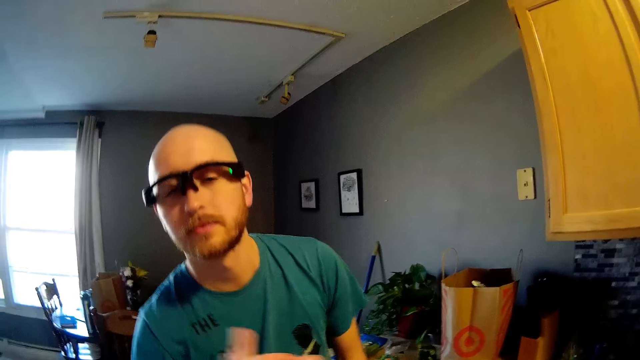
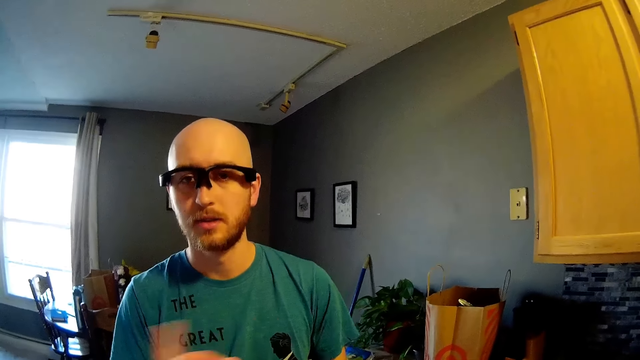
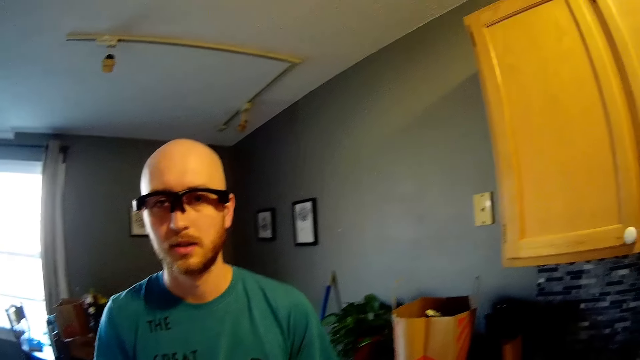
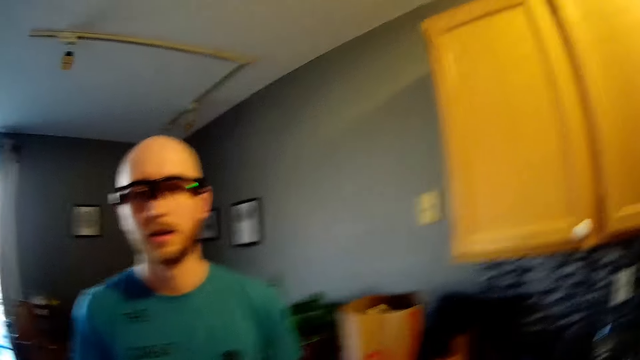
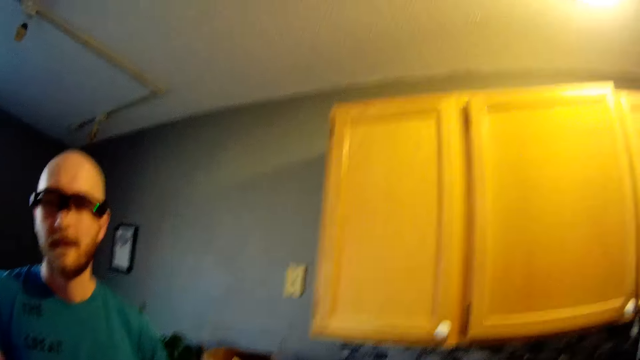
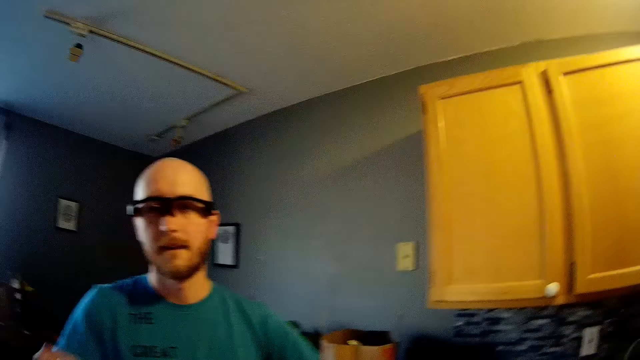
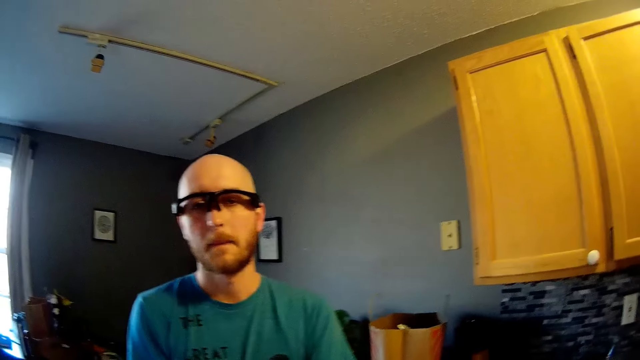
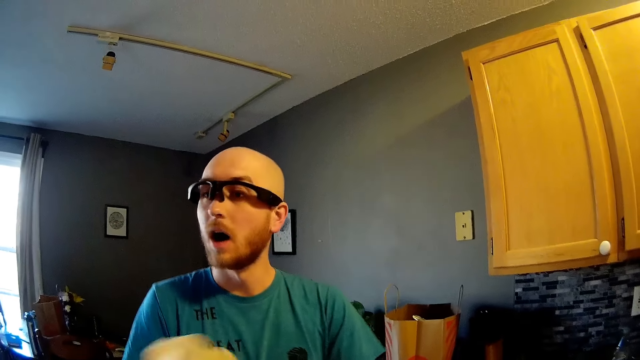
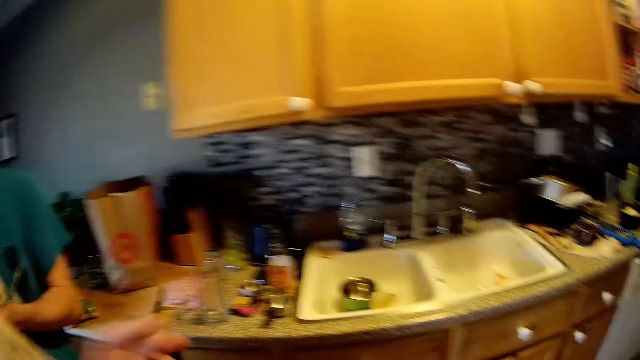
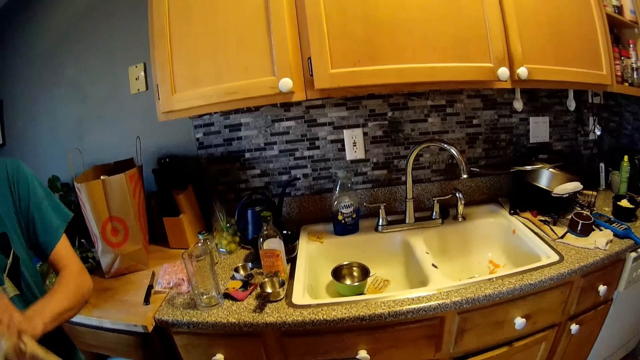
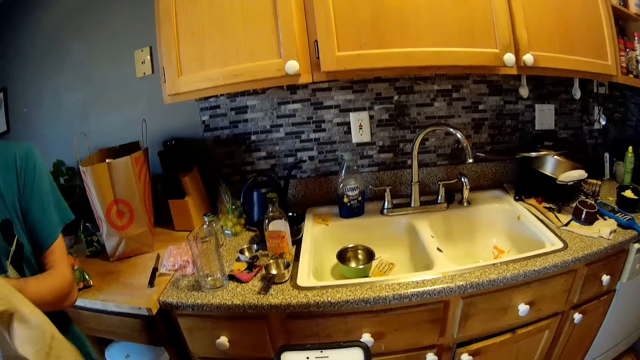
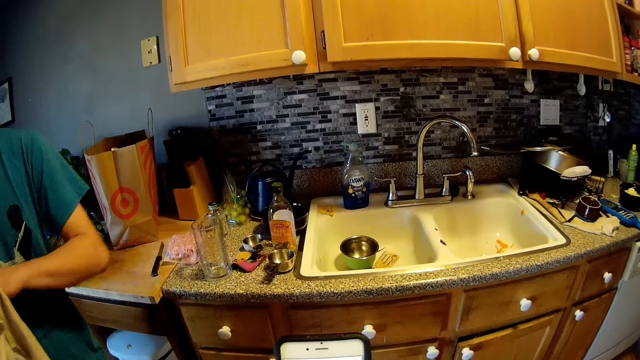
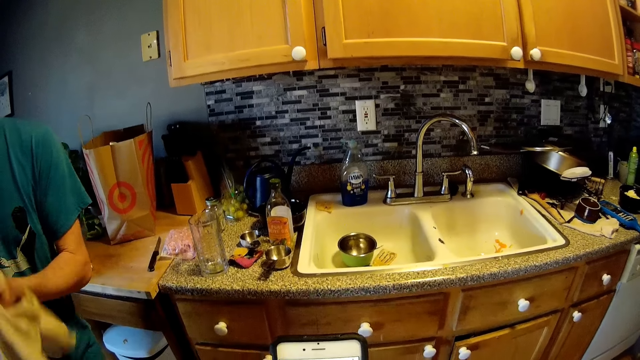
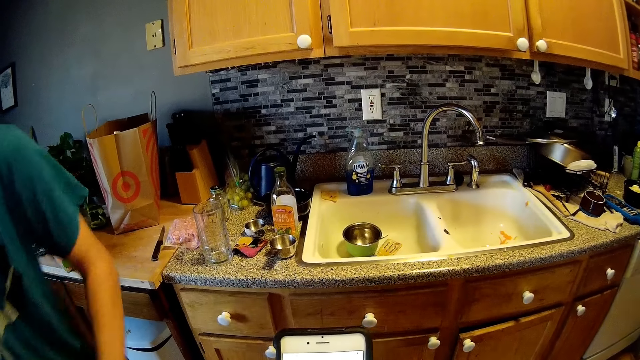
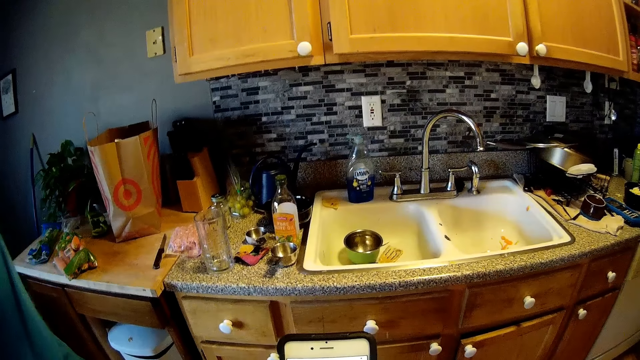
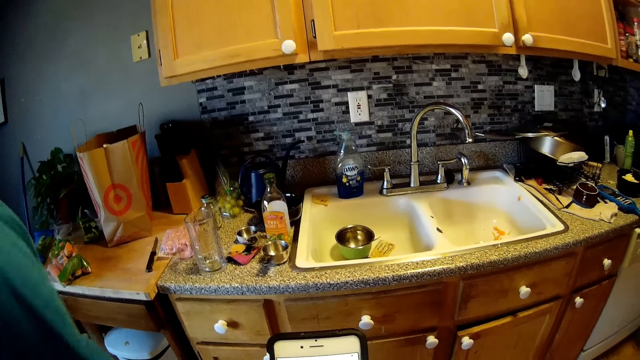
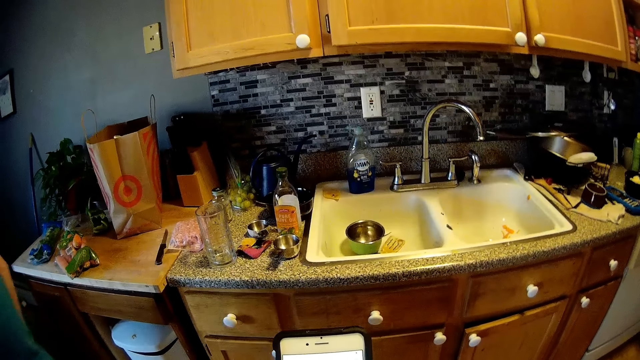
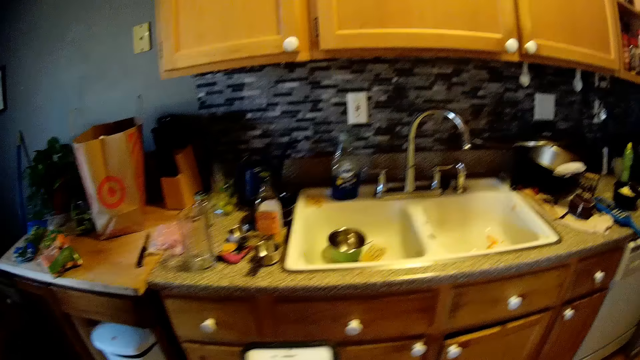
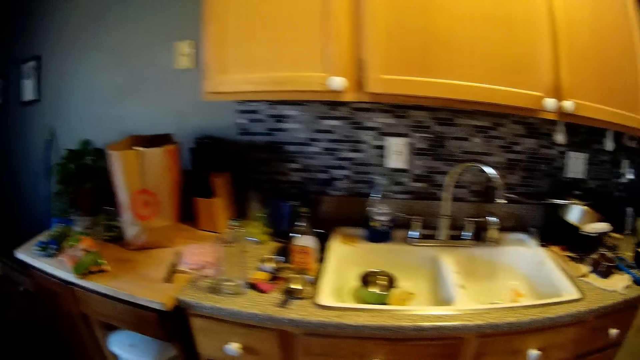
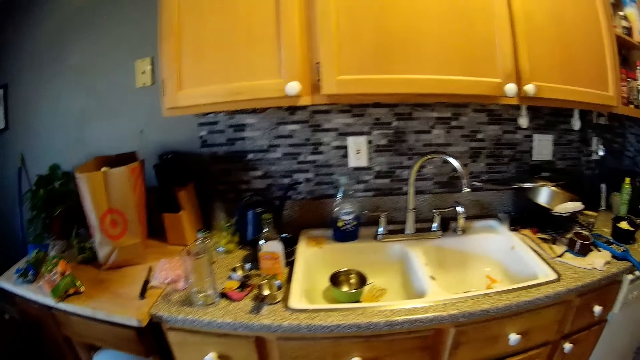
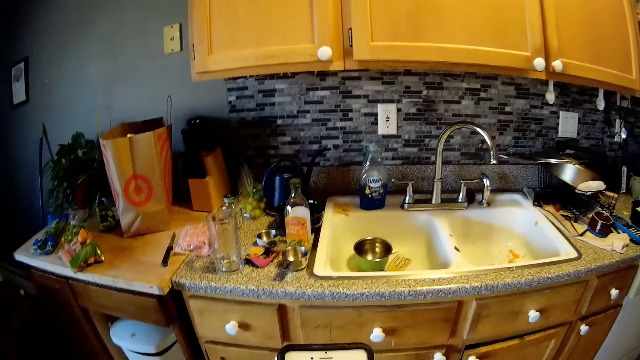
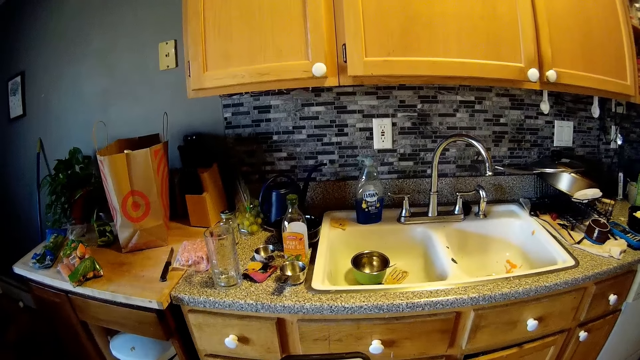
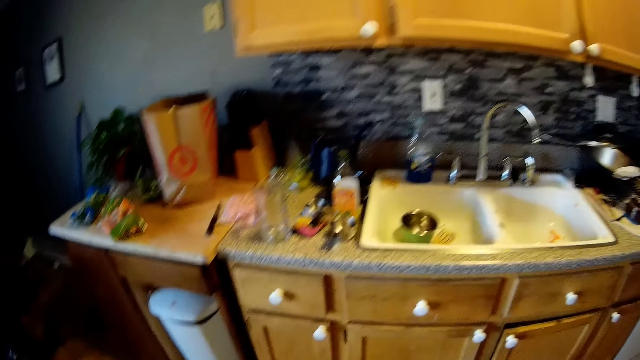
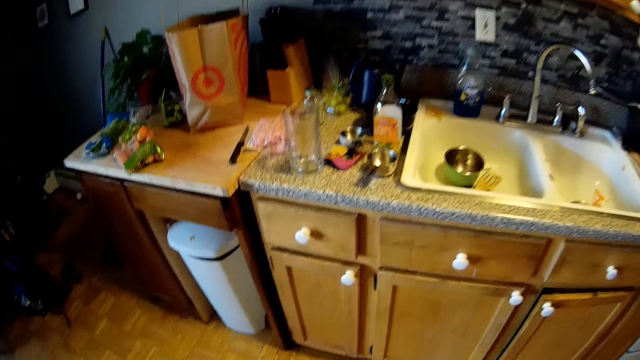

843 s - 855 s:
The camera wearer demonstrates with her left hand. The man nods his head and dries off his hand with a towel. The camera wearer uses the phone with her right hand. She looks at the phone. She looks around.

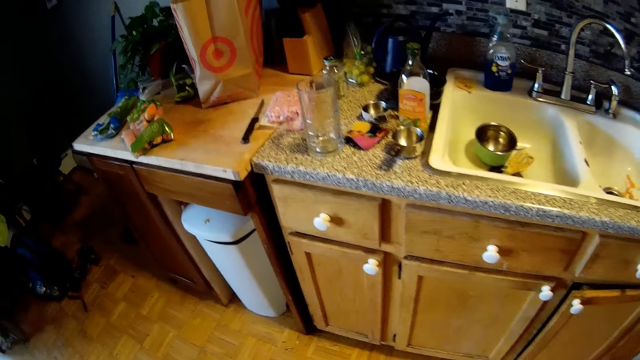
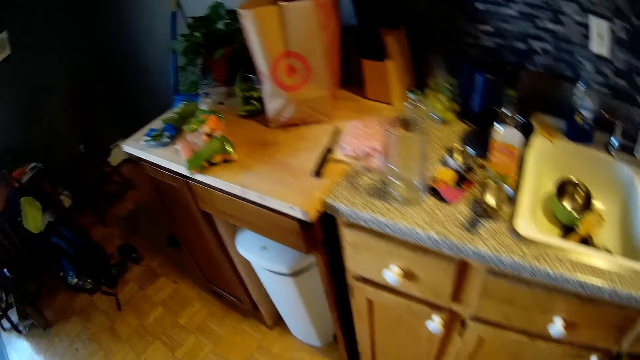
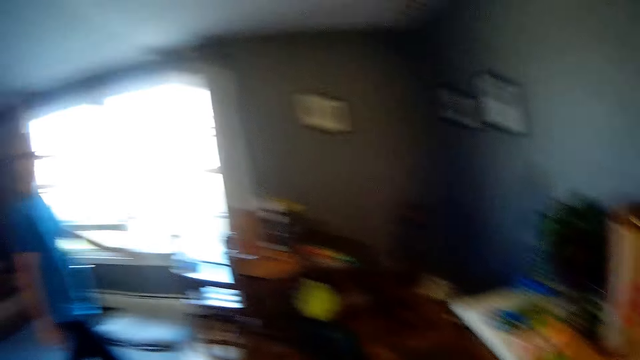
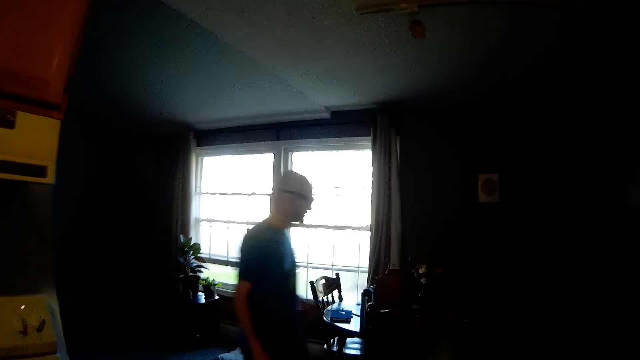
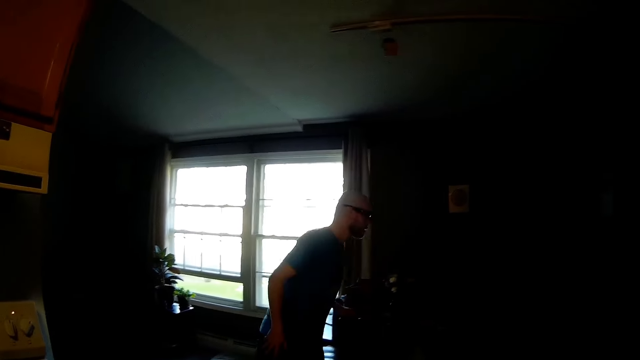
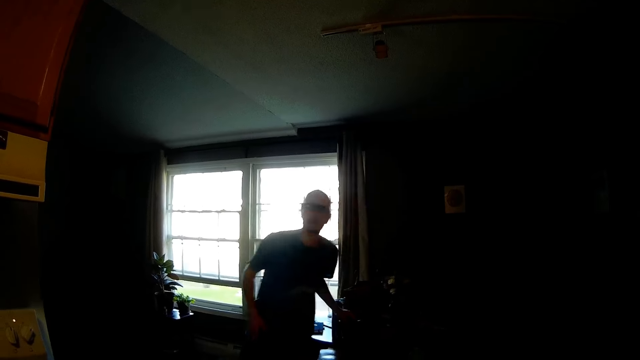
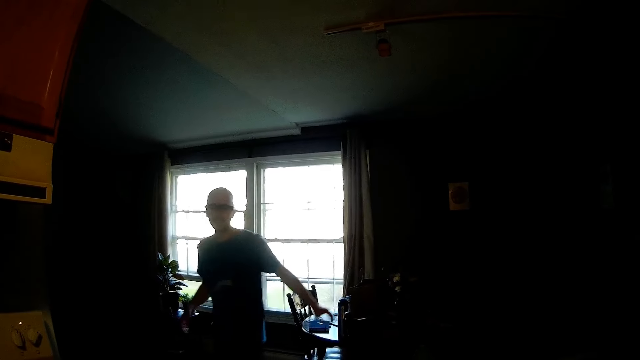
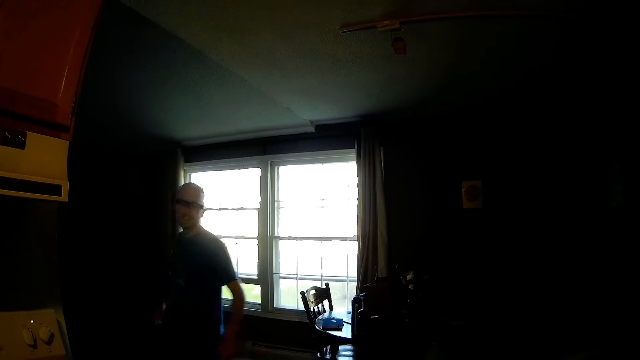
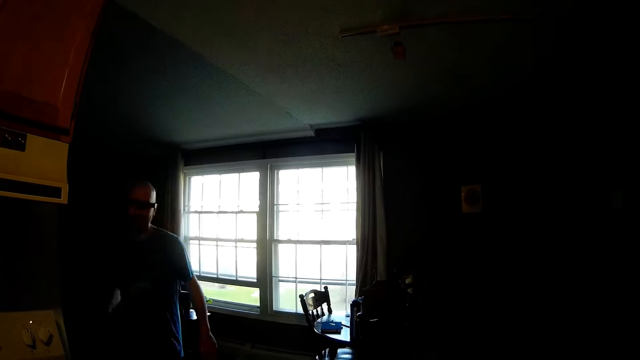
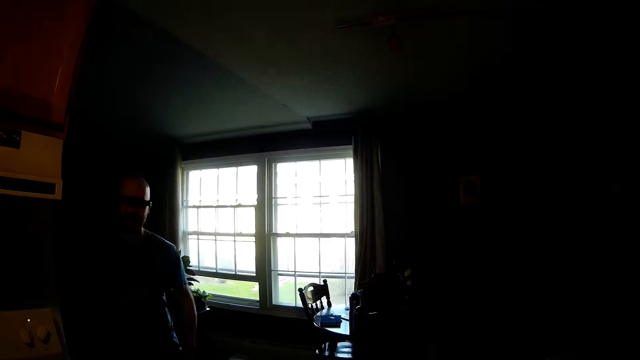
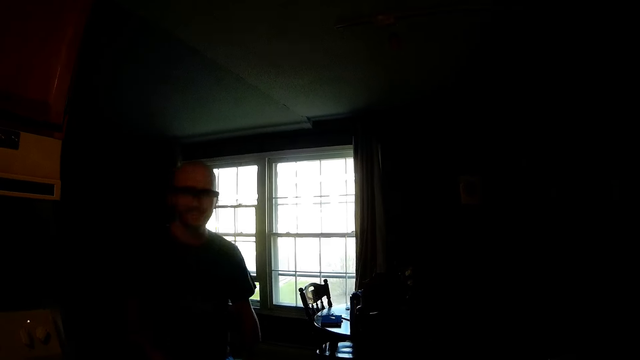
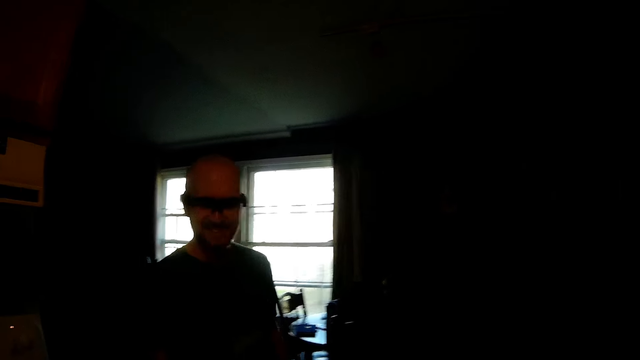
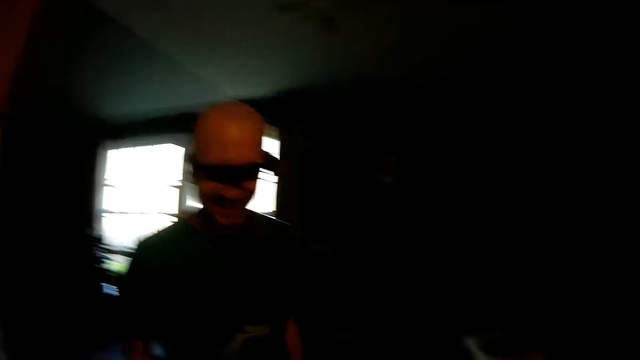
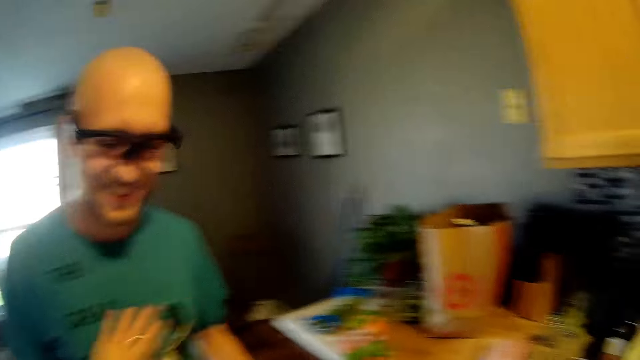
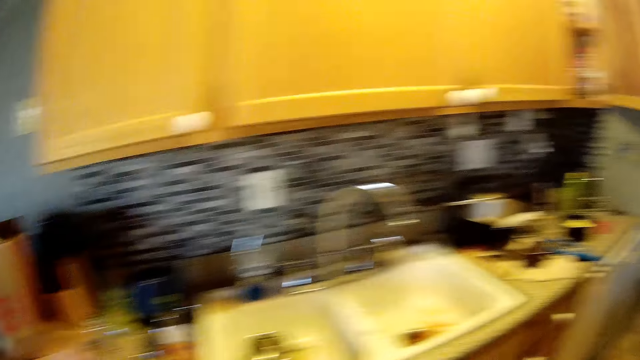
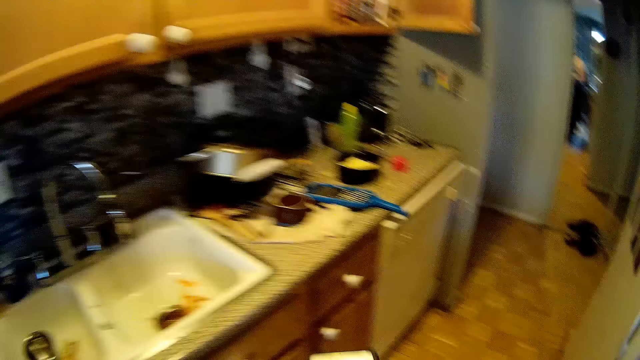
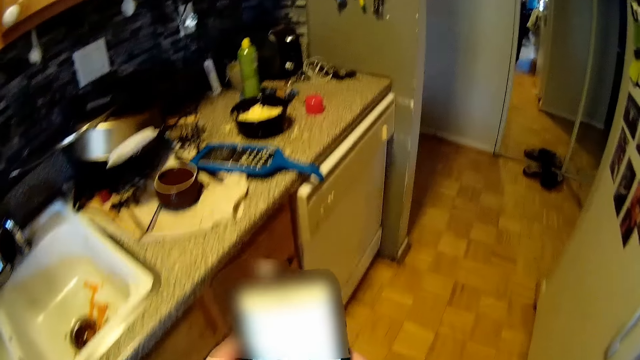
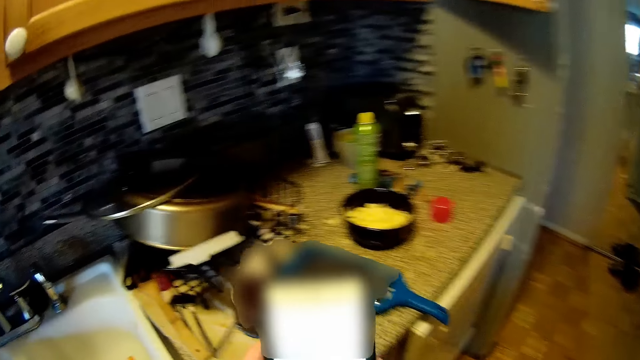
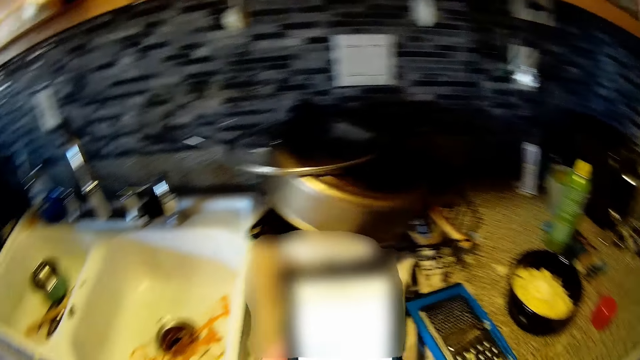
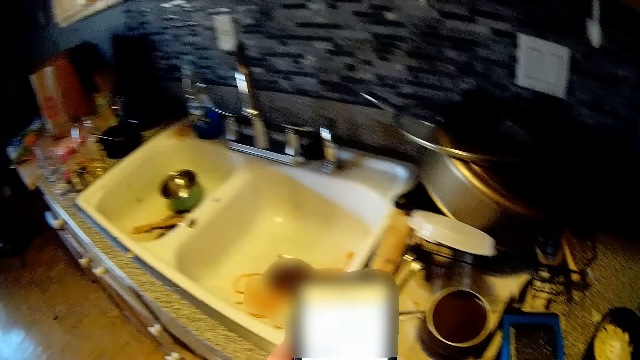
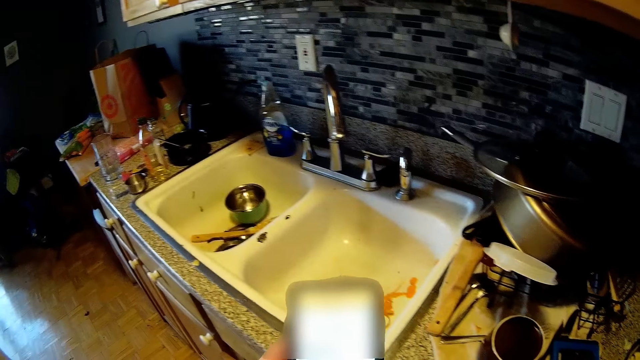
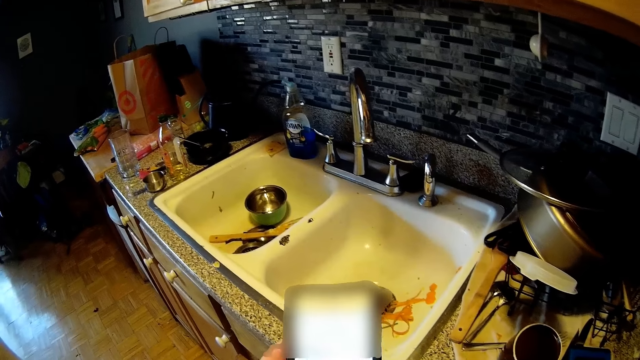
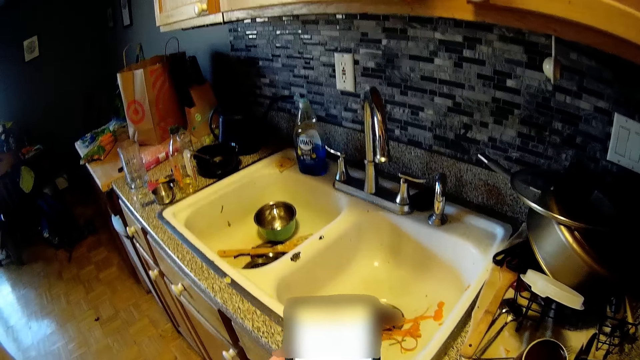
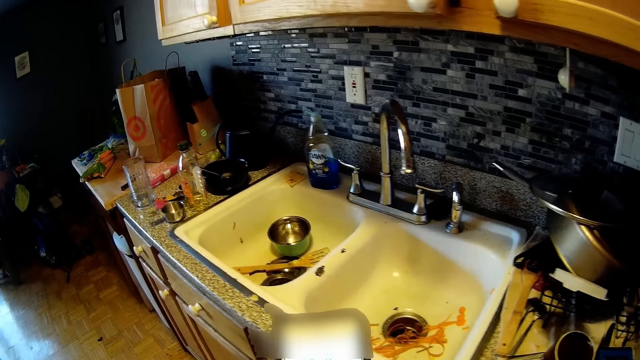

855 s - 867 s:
A man steps forward. The camera wearer looks around. She uses the phone with her left hand. She steps forward.
